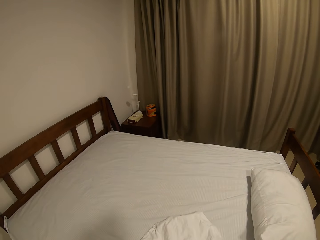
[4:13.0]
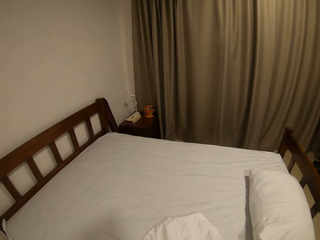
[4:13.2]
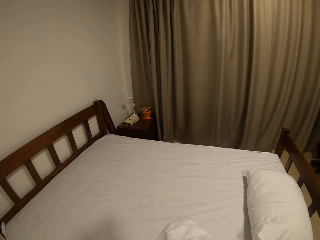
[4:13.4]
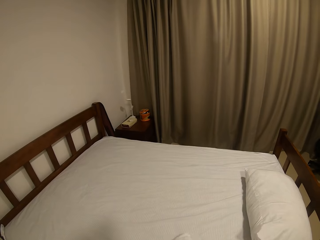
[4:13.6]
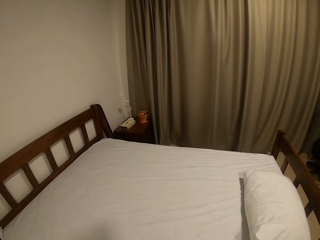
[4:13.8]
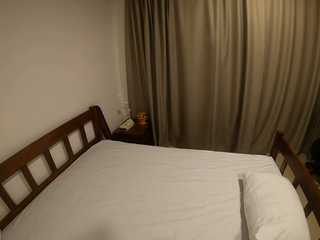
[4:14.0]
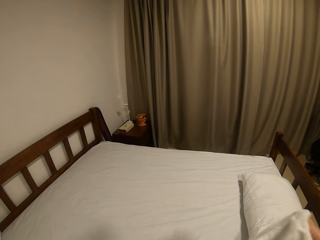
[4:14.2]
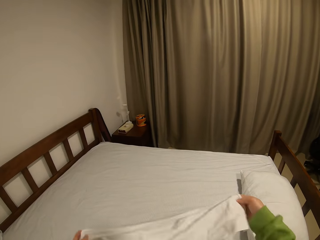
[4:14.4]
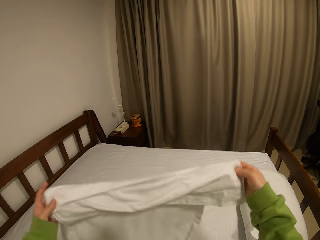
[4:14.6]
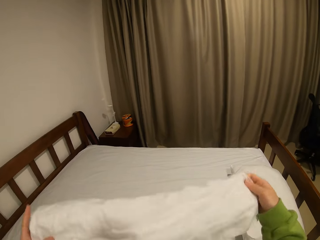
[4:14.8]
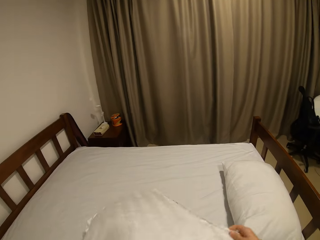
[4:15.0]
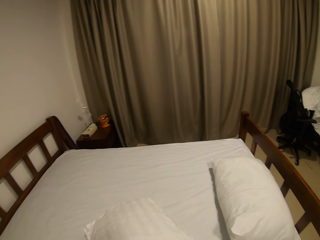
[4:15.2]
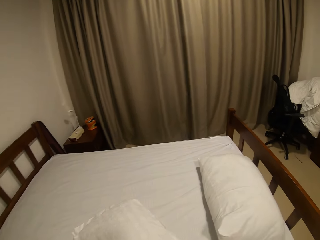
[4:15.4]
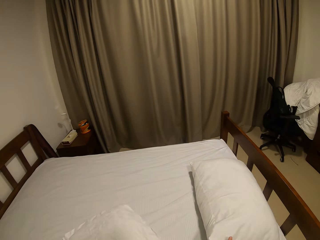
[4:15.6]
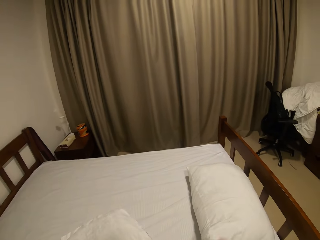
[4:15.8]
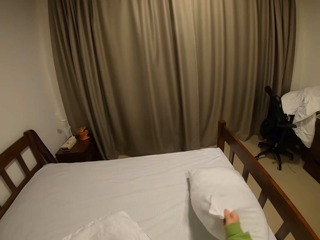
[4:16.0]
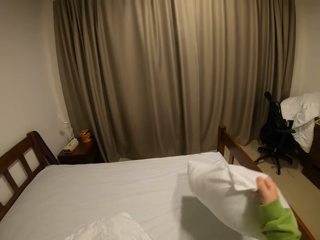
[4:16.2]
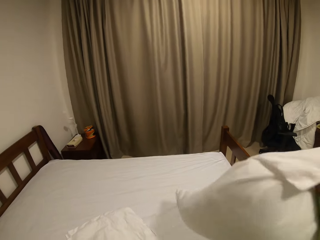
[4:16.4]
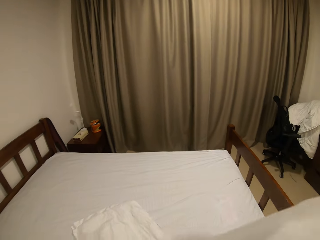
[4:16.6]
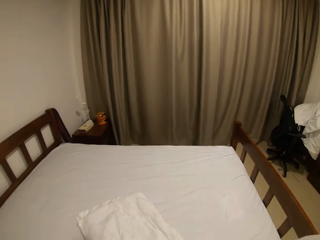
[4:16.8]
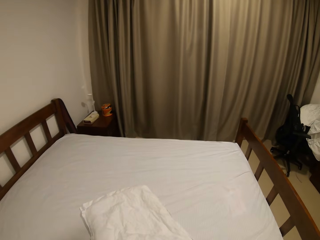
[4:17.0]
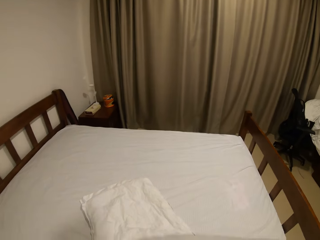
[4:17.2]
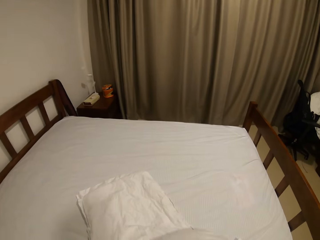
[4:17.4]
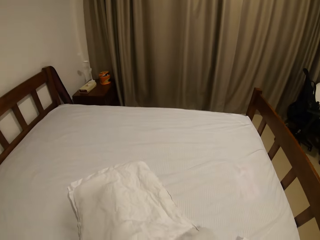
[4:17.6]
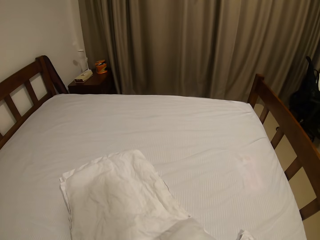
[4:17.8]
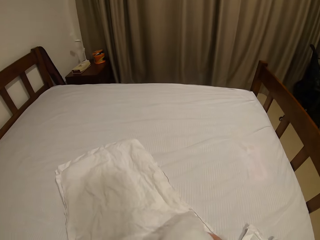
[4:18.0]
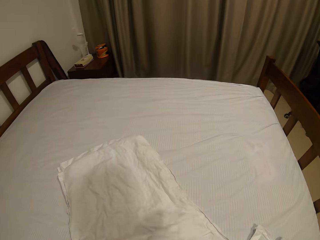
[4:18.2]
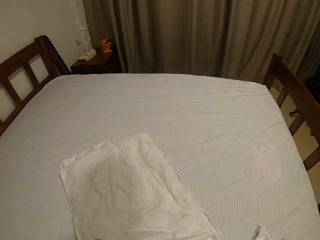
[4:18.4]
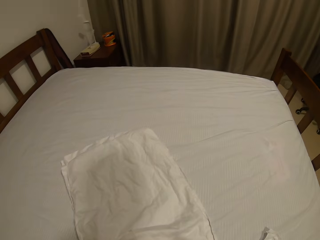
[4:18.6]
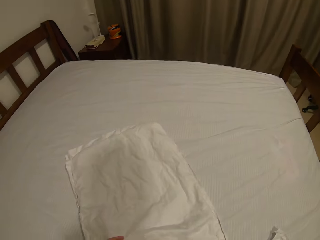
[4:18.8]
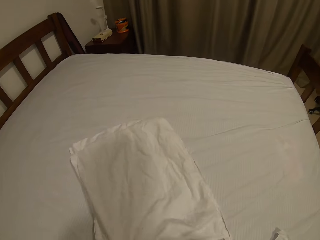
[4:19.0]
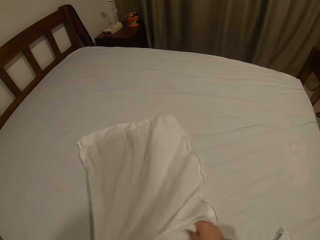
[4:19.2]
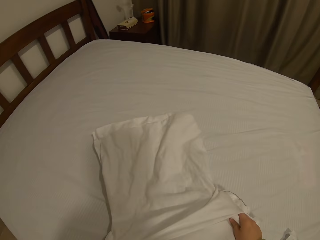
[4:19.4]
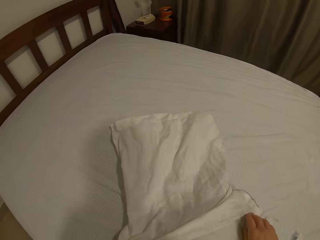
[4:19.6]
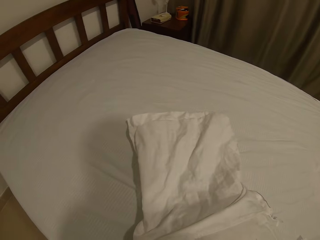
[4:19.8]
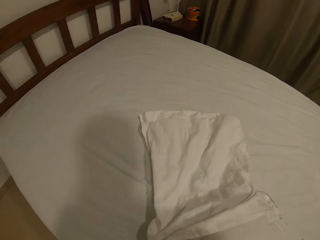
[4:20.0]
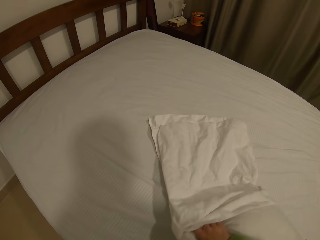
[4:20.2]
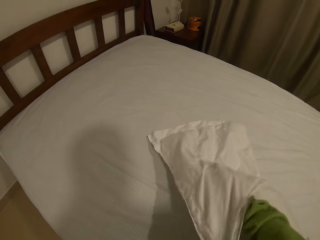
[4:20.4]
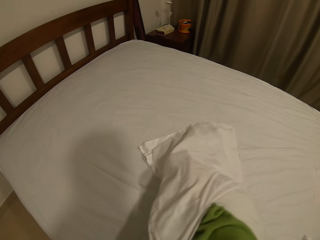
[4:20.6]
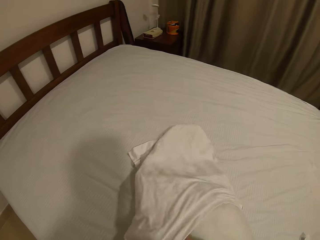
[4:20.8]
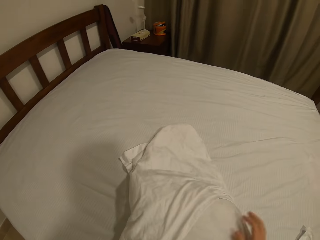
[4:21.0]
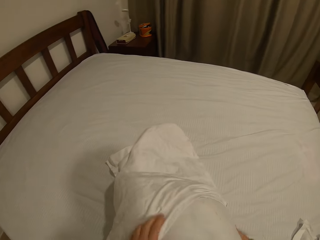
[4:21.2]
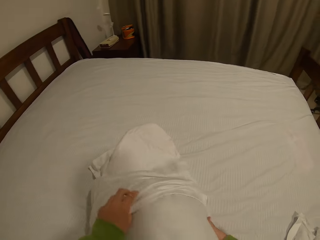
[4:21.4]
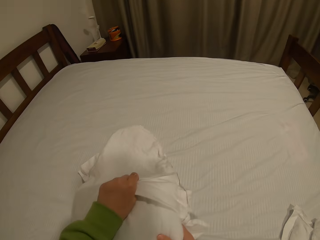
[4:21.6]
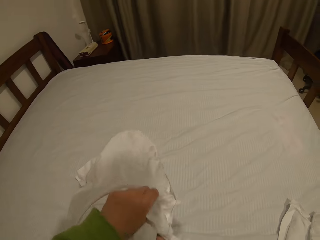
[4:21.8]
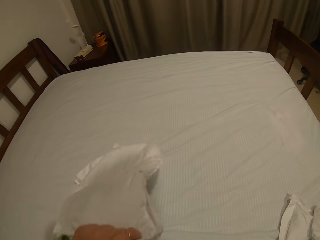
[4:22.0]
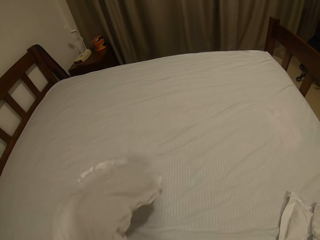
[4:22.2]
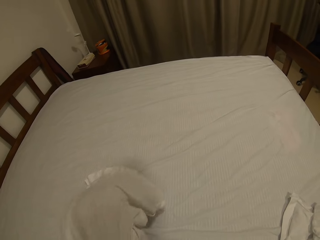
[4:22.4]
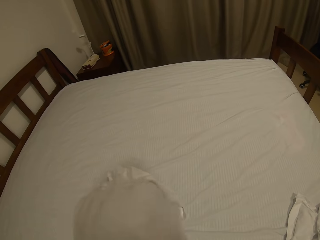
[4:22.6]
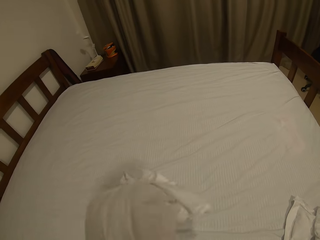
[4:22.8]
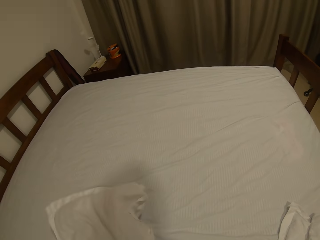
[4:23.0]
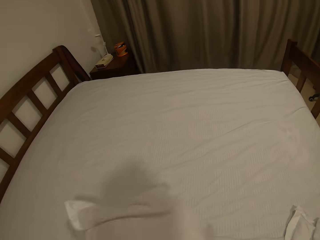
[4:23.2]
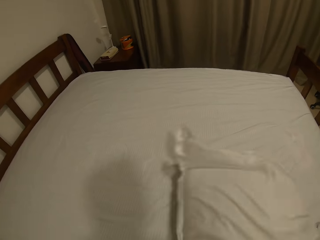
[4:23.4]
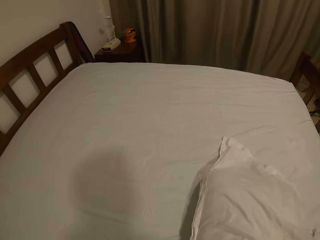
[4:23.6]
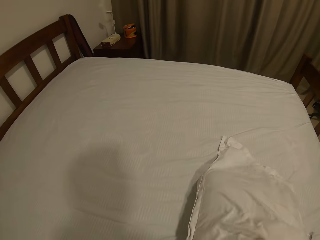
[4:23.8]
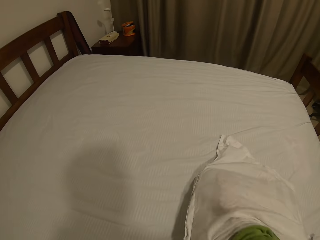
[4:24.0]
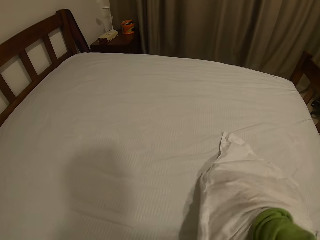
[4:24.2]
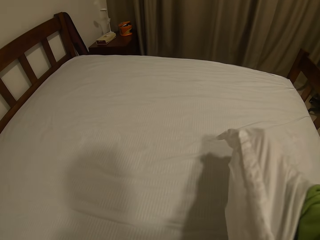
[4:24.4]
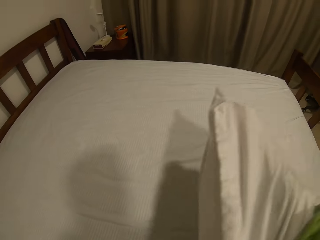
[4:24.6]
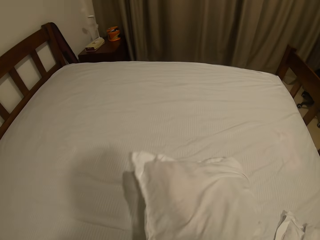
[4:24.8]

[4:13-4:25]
The camera wearer spreads the pillow case on the bed. They take the pillow. They put the pillow in the pillow case.

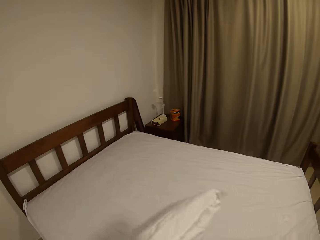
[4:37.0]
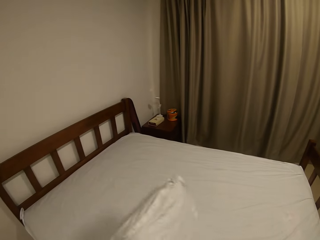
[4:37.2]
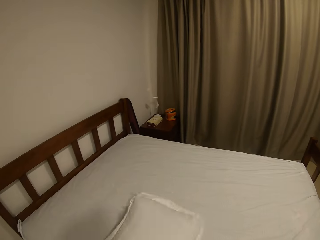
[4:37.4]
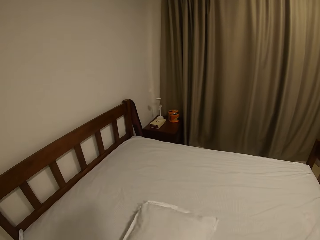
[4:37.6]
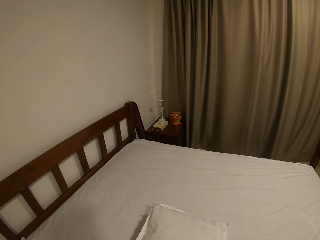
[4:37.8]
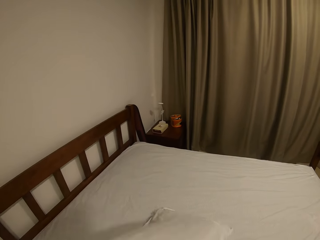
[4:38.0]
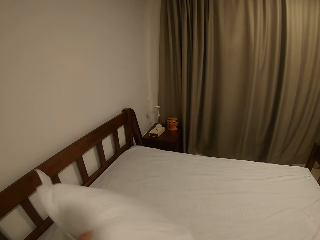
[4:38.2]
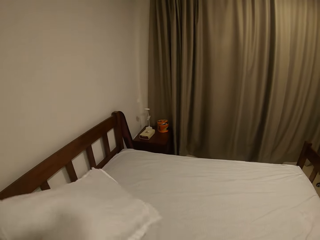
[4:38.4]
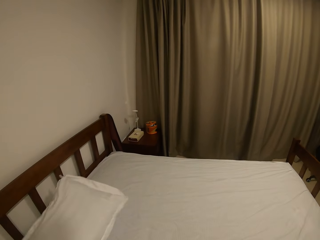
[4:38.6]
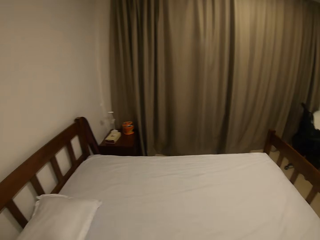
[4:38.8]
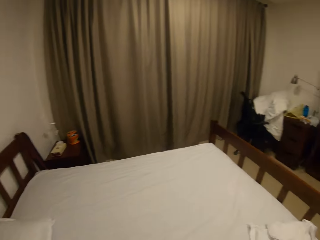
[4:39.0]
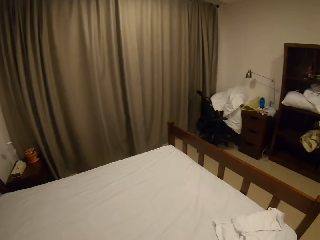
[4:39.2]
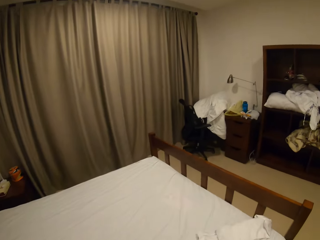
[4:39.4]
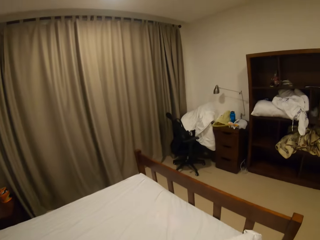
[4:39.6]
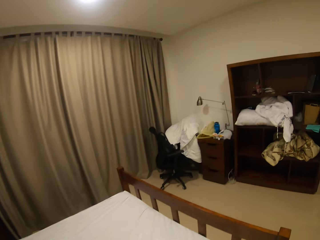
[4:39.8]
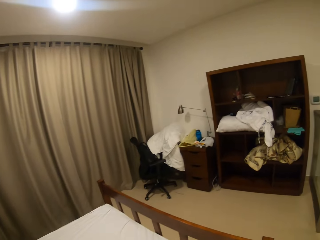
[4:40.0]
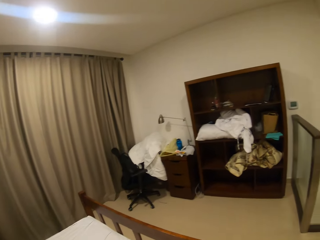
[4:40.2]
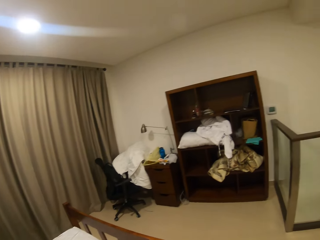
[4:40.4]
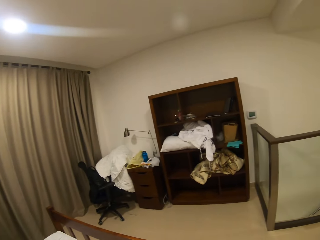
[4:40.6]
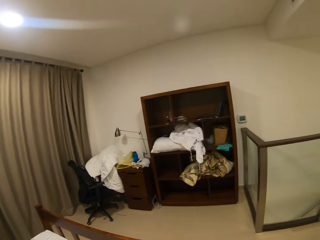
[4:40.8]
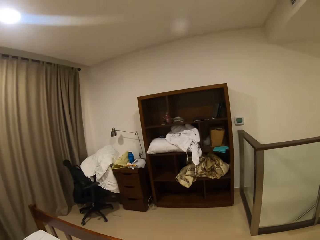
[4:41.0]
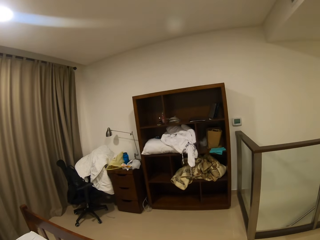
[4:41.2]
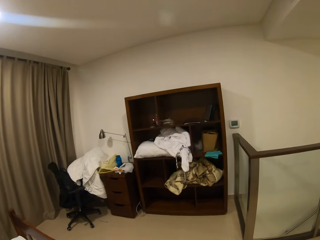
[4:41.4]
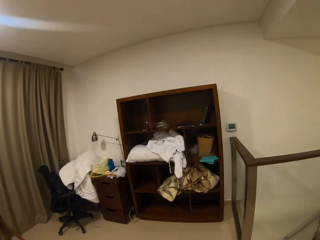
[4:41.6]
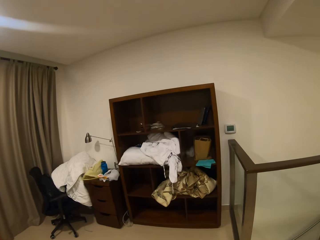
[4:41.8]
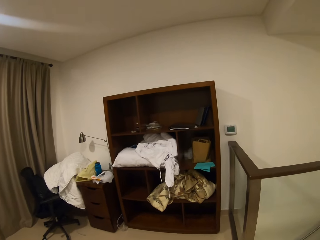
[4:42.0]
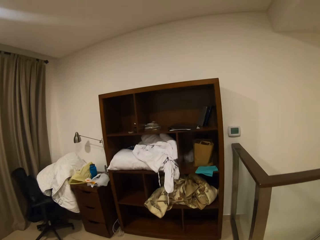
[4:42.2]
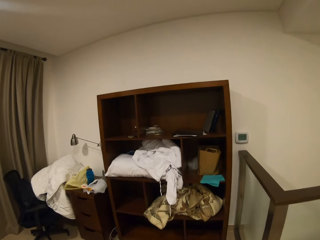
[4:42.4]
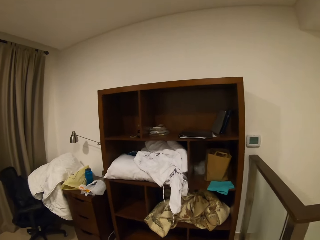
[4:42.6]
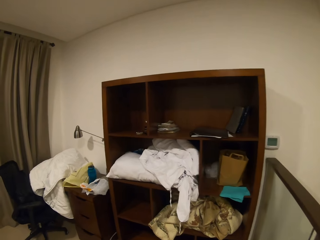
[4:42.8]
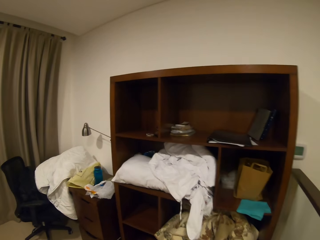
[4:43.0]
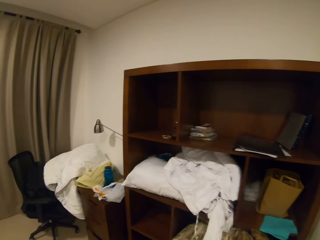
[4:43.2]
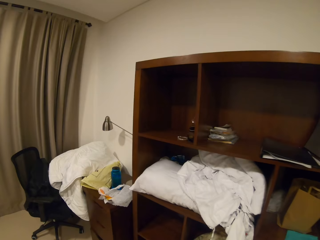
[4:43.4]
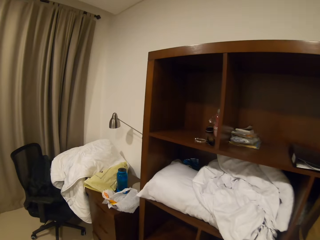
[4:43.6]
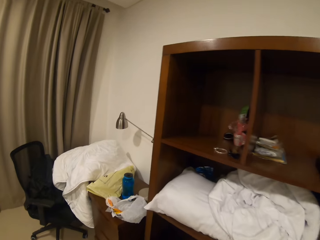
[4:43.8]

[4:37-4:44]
The camera wearer puts the pillow on the bed. They walk in the house towards the shelf.

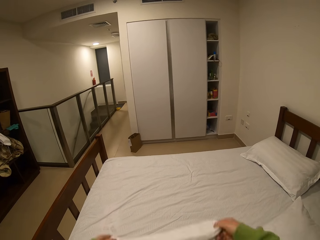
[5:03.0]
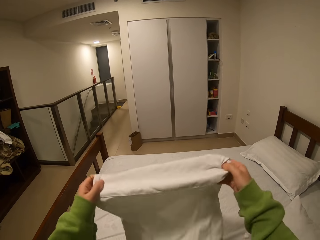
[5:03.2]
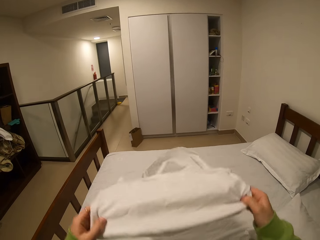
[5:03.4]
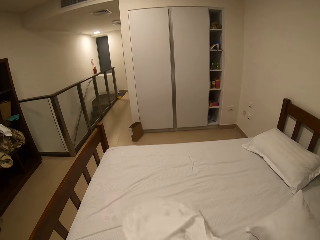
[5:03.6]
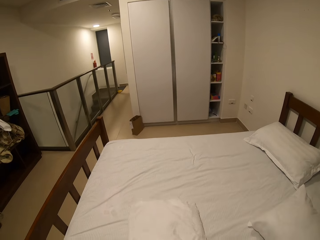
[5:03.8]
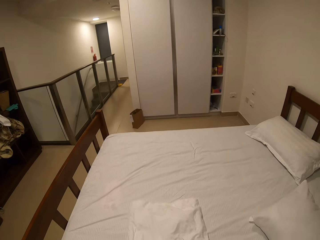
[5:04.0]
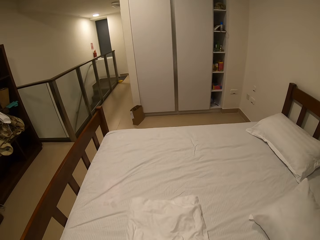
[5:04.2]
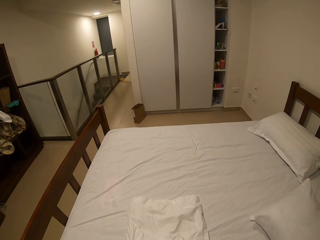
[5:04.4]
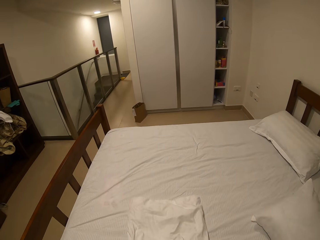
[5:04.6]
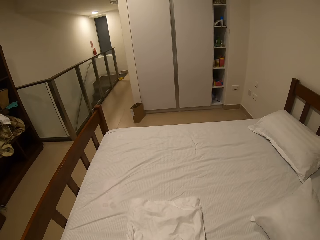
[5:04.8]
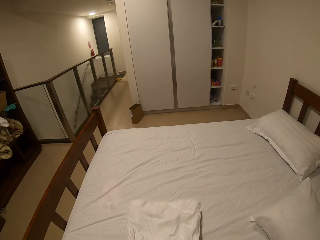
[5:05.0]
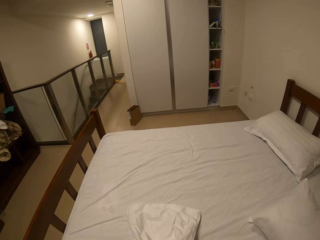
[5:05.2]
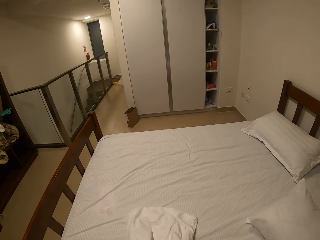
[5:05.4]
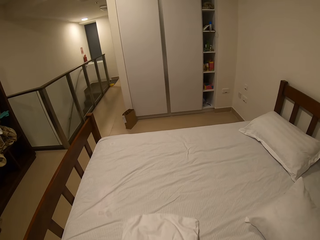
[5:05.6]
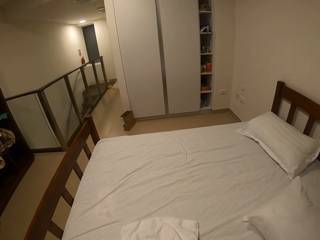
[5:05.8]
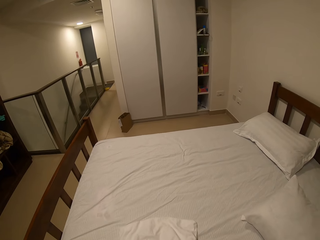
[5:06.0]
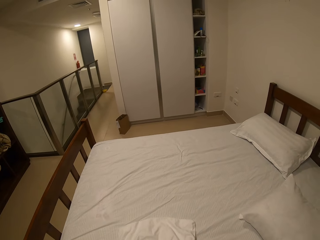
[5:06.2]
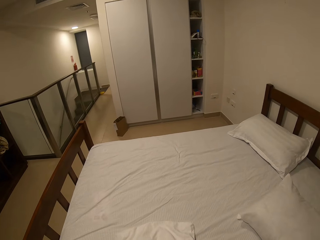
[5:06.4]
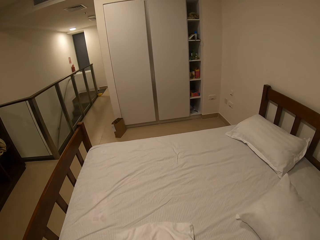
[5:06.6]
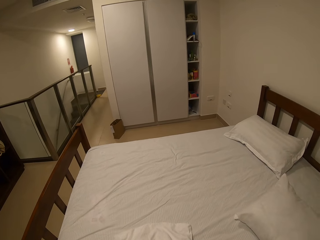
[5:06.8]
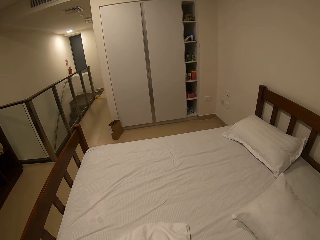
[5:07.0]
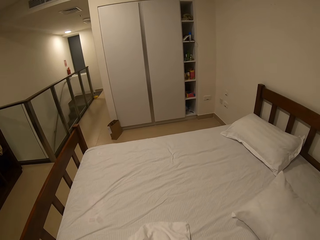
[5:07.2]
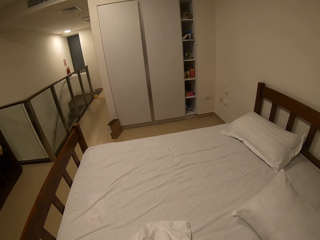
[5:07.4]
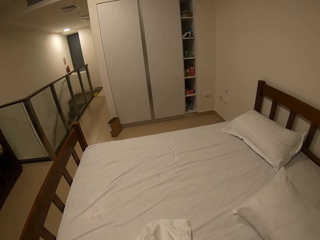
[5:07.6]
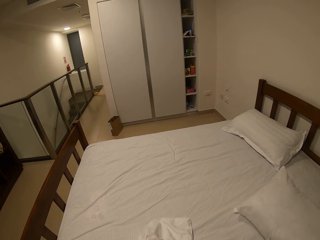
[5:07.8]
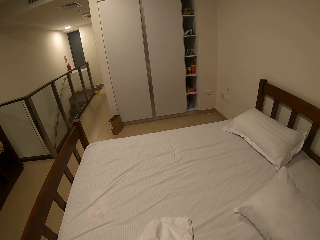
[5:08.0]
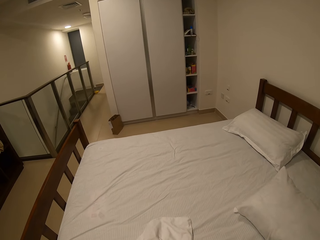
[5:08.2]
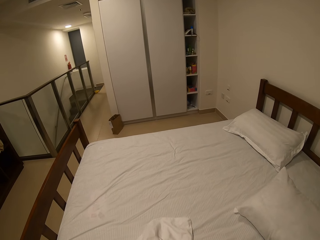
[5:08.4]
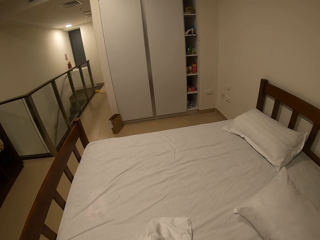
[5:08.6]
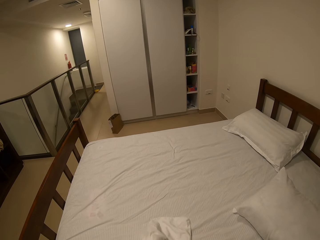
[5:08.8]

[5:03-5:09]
The camera wearer spreads the pillow case on the bed.
